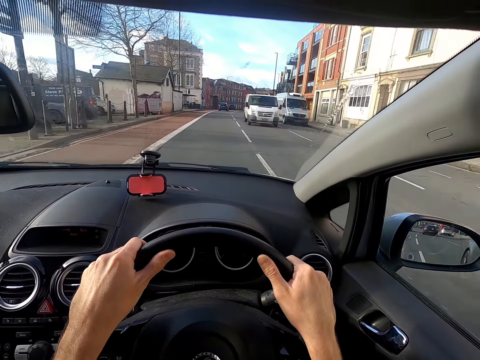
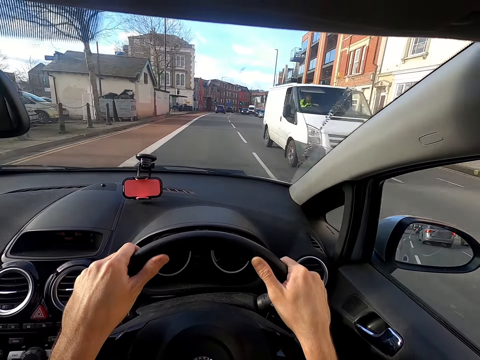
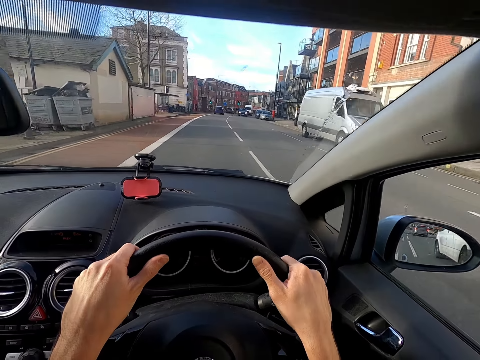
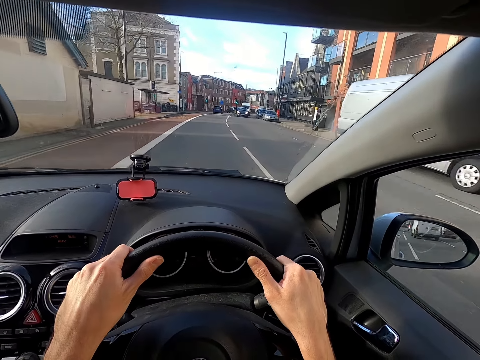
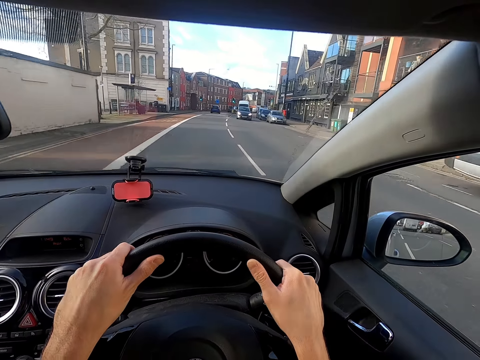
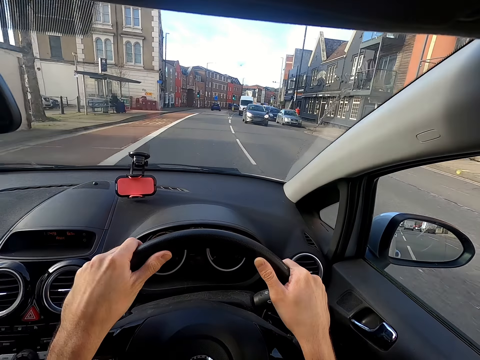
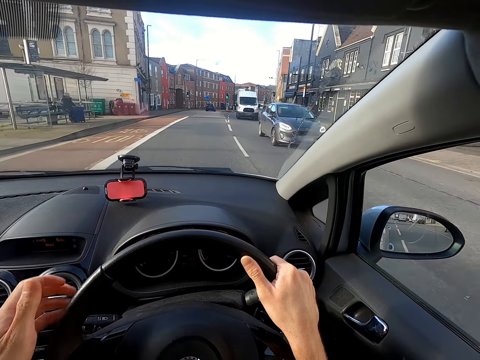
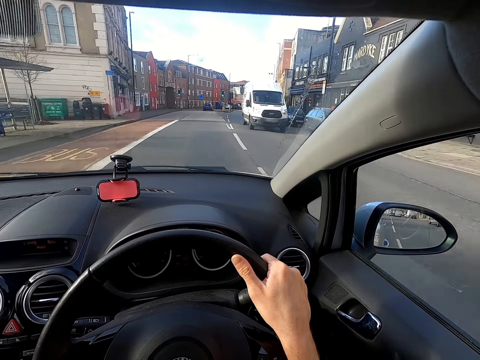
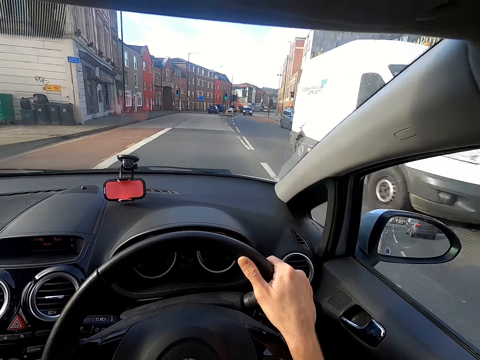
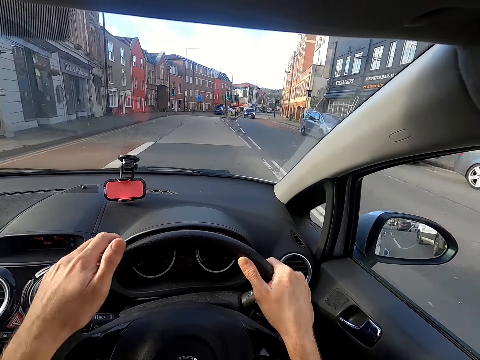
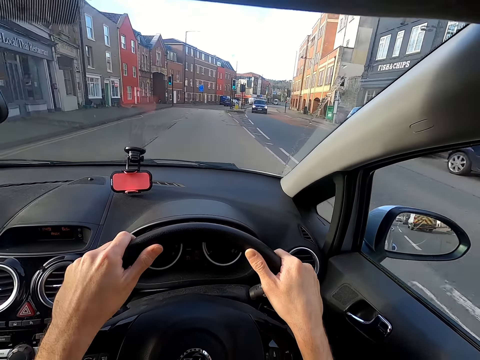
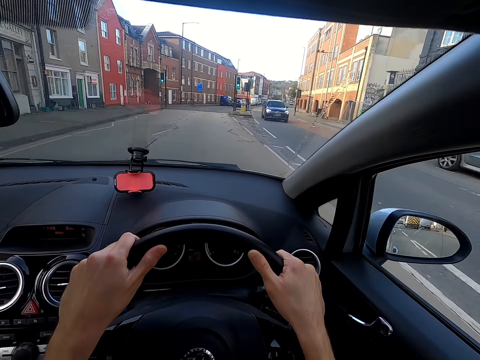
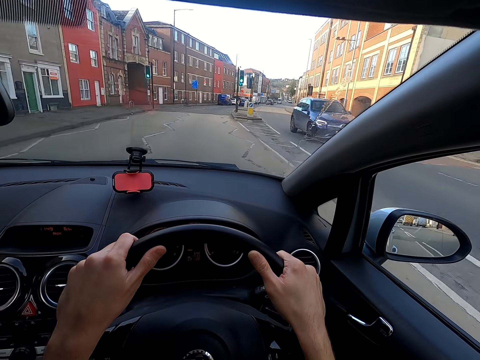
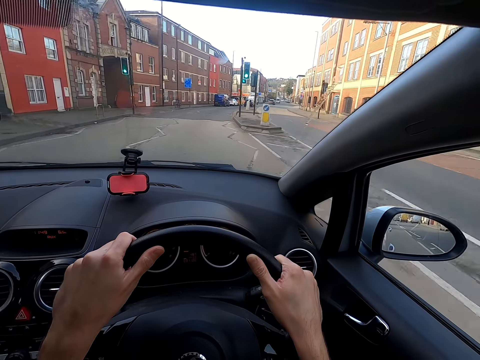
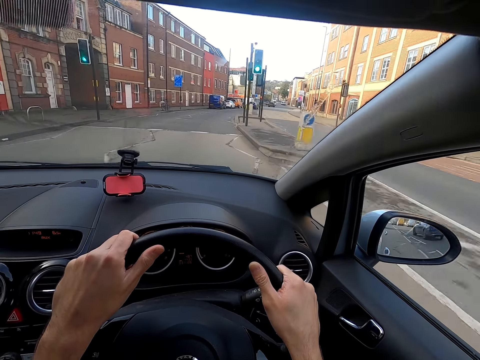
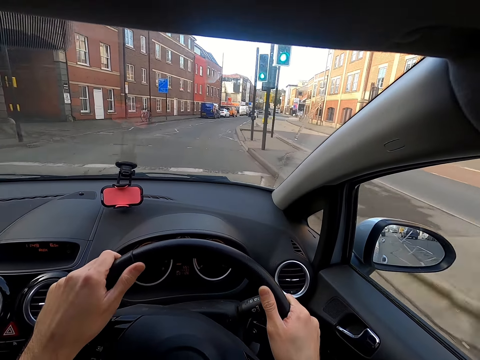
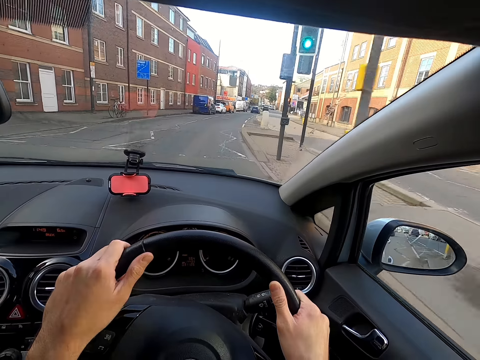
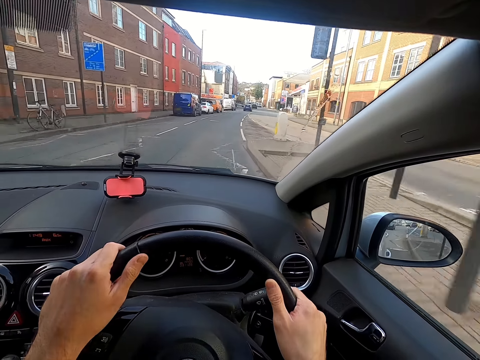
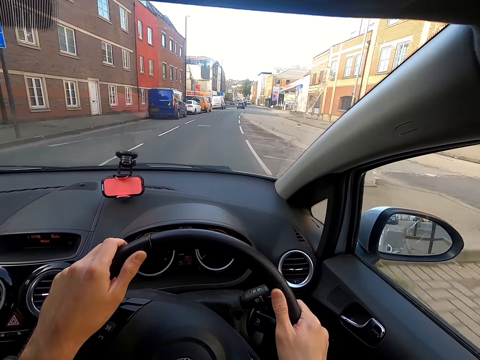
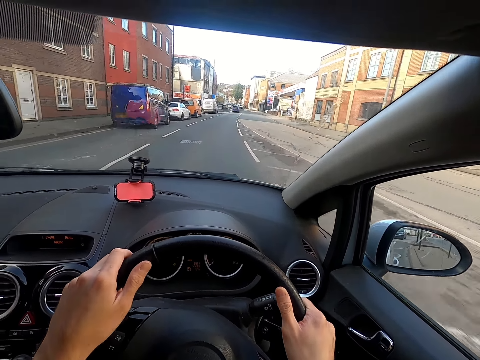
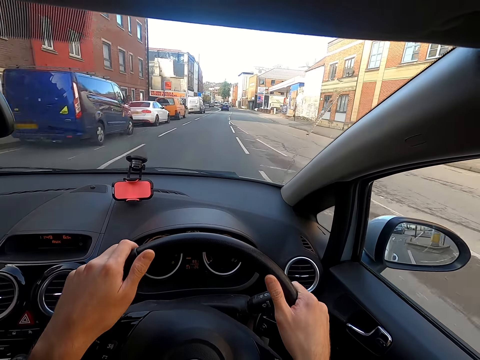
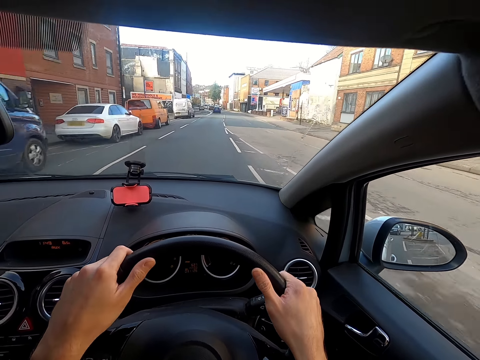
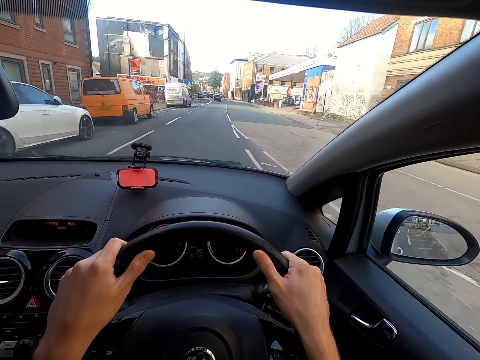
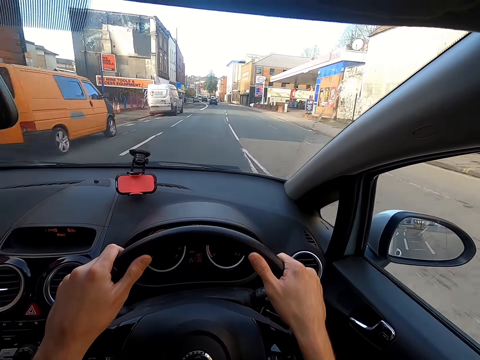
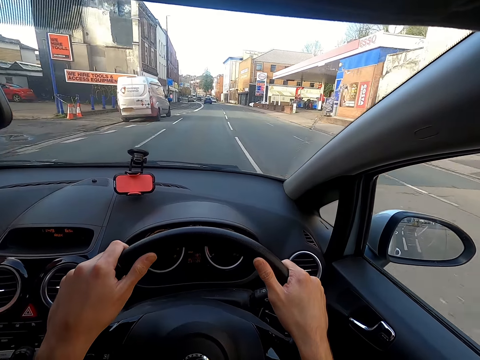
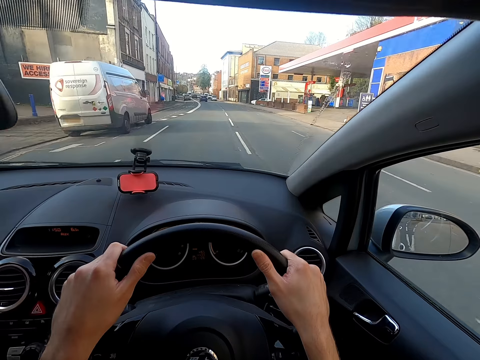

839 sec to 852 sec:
A grey car drives past the camera wearer. A white minivan drives past them. A black car drives past them. Another white minivan drives past them. A blue car drives past them.

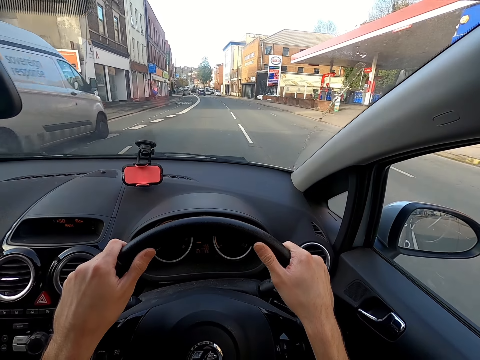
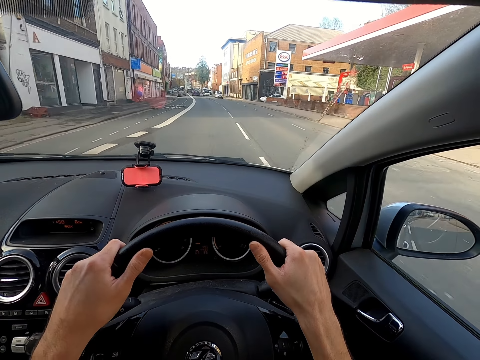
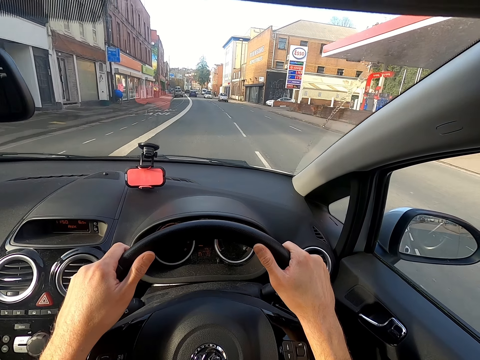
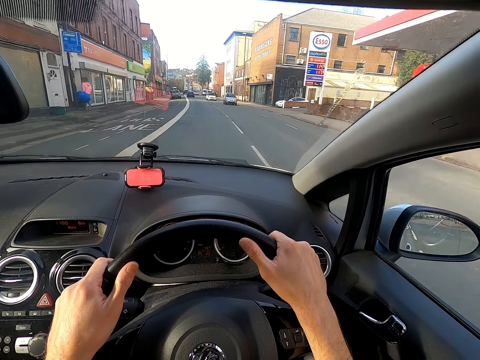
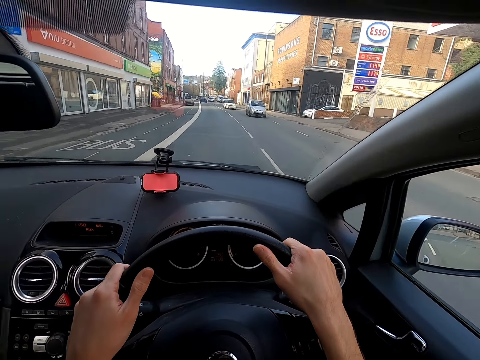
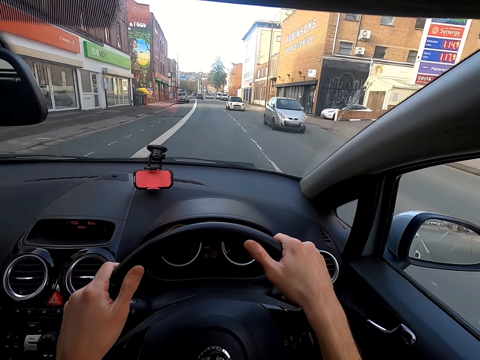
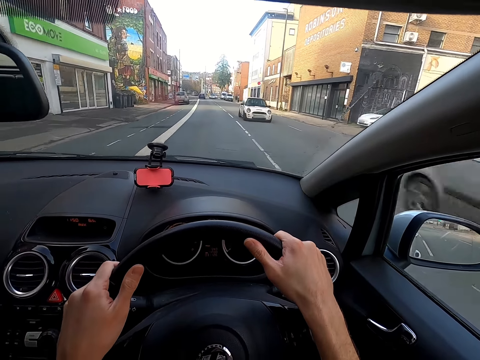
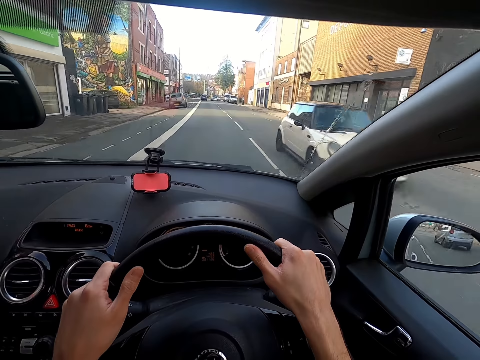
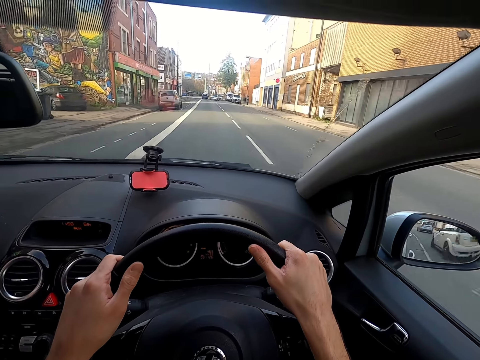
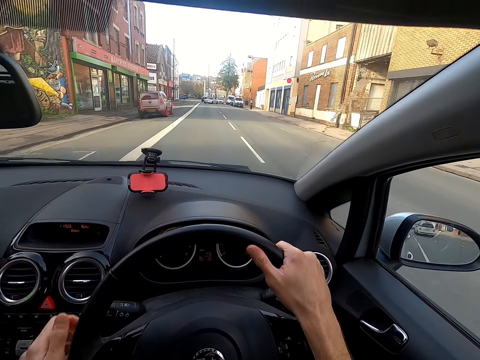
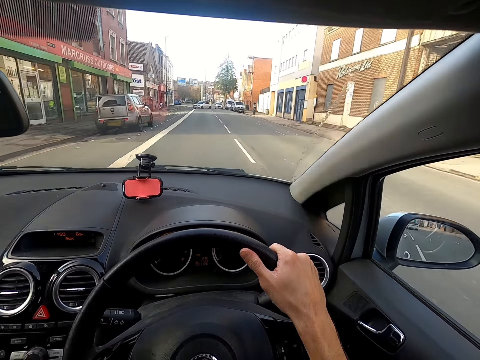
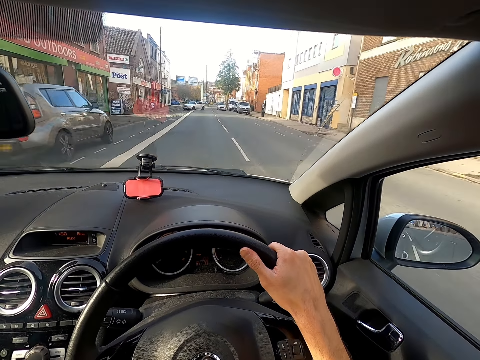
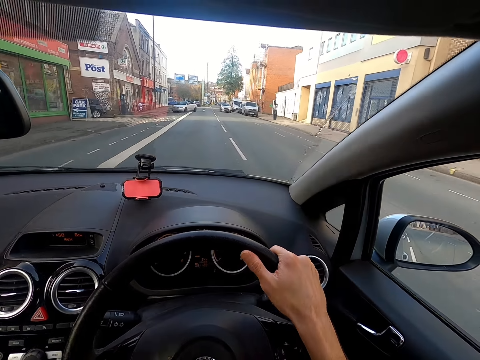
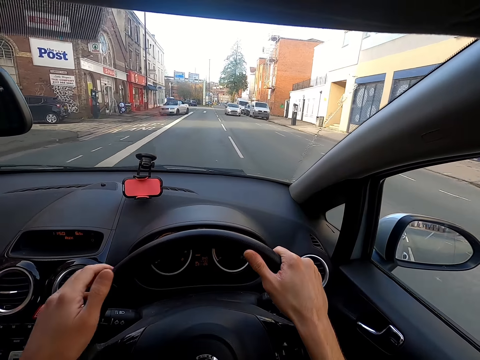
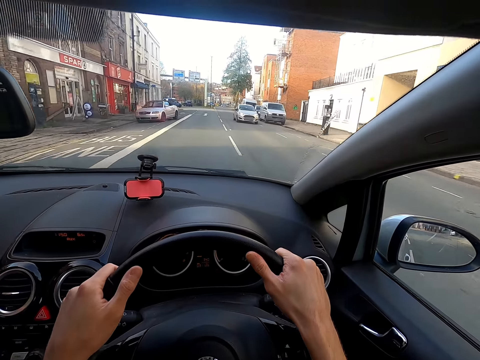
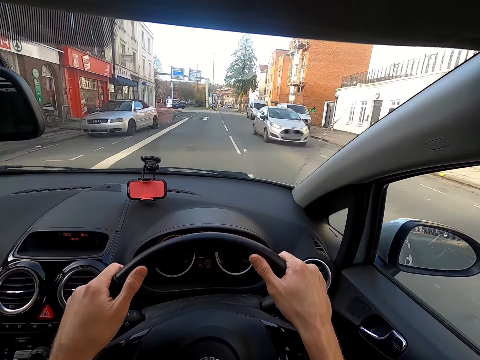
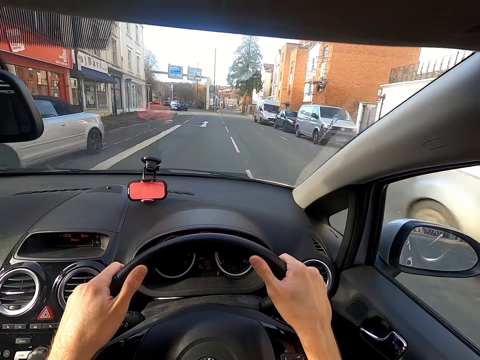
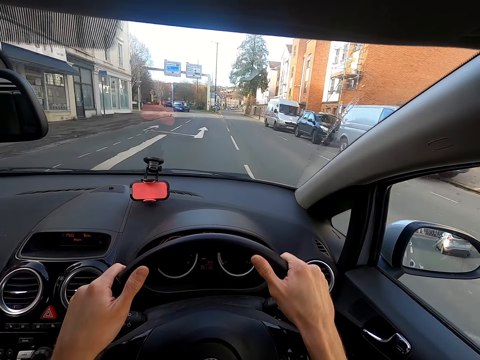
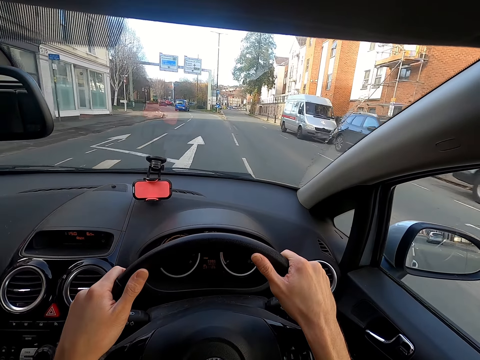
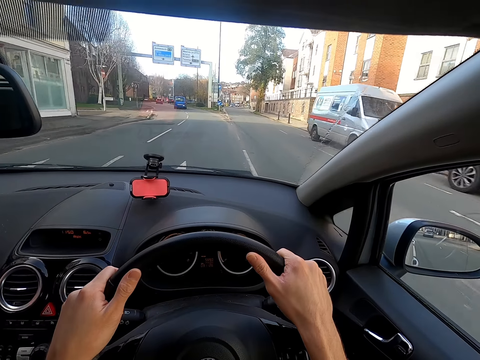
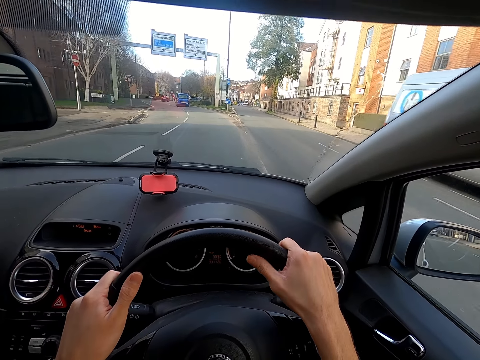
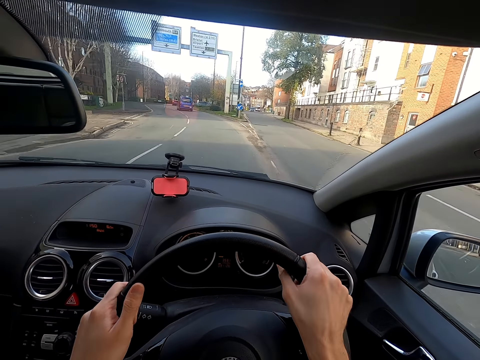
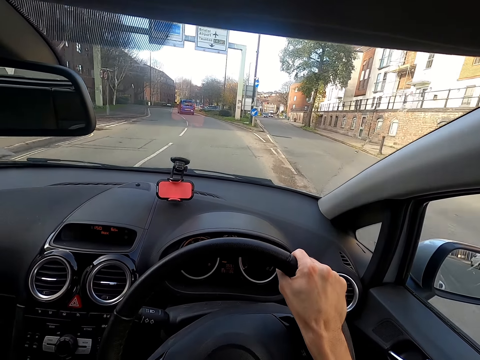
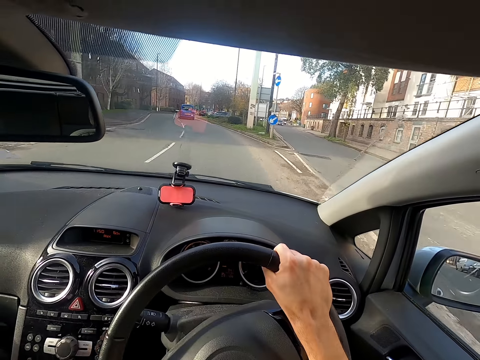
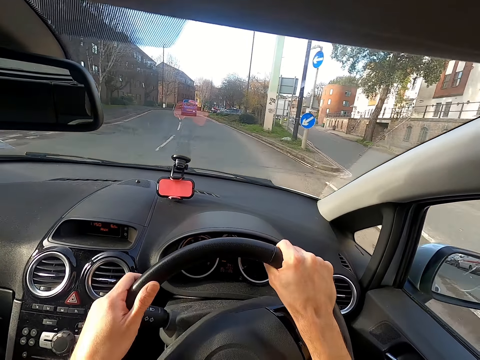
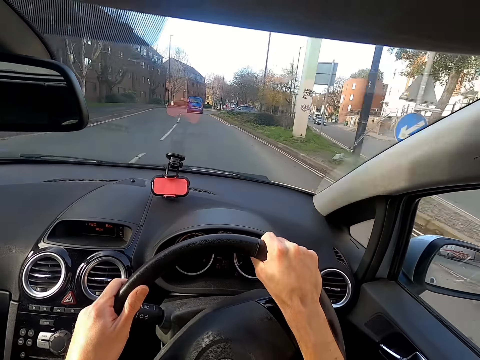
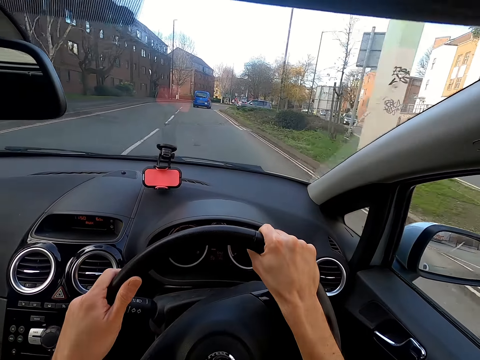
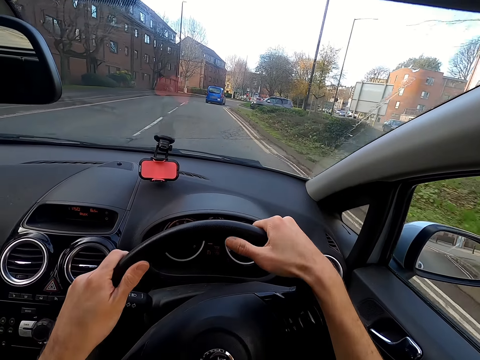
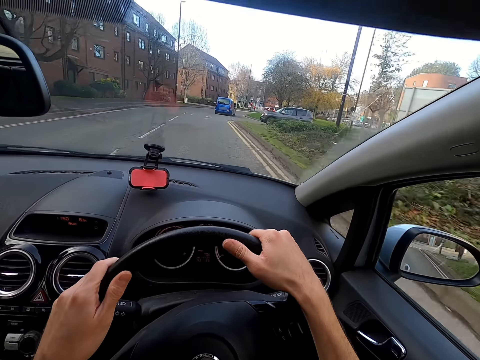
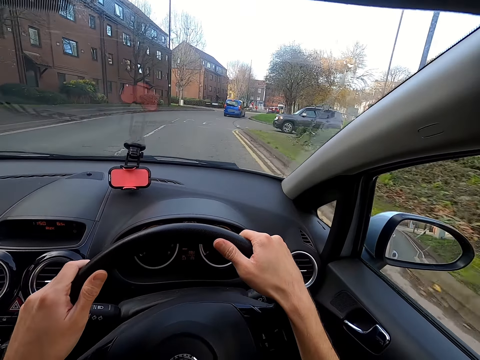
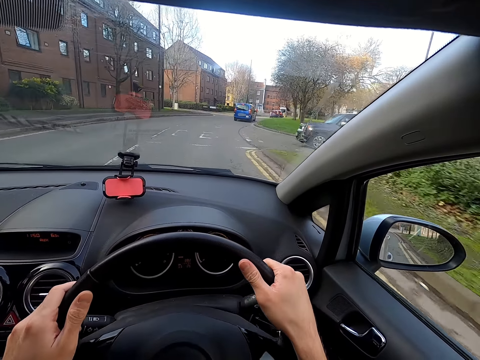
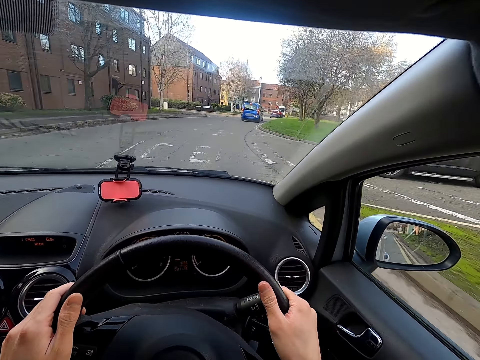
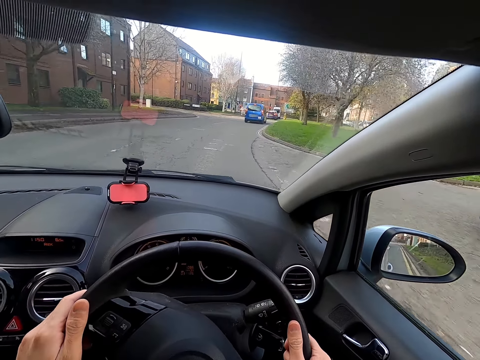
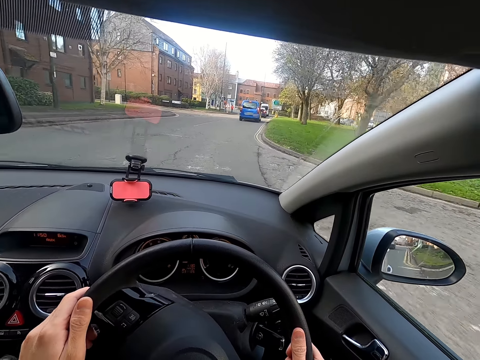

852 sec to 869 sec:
A grey car drives past the camera wearer. A white car drives past them. A white car drives past them again.
